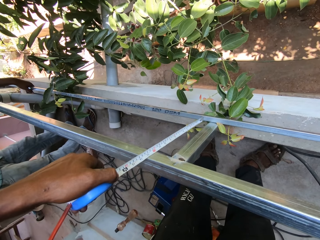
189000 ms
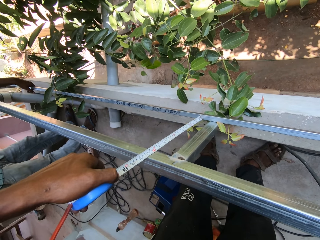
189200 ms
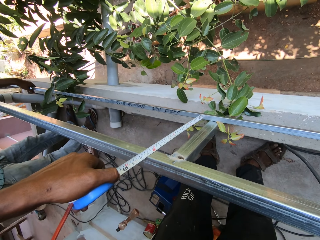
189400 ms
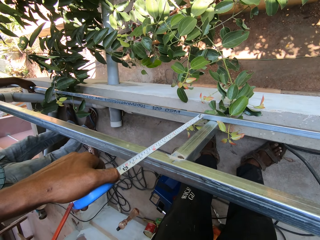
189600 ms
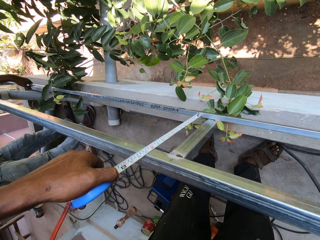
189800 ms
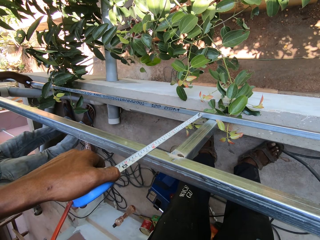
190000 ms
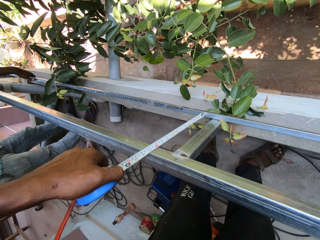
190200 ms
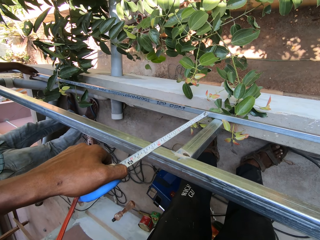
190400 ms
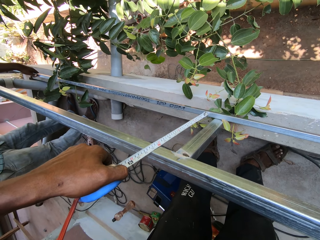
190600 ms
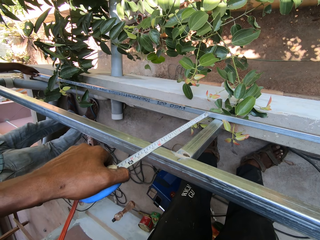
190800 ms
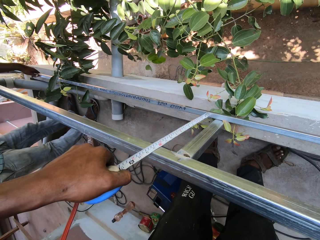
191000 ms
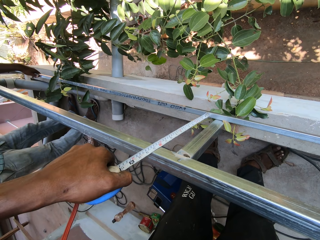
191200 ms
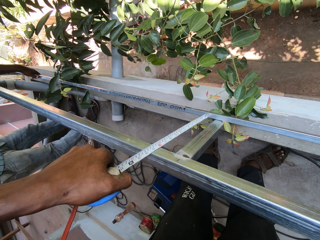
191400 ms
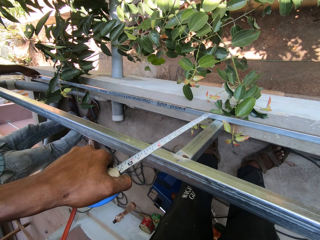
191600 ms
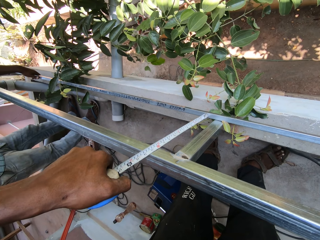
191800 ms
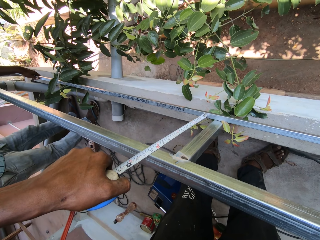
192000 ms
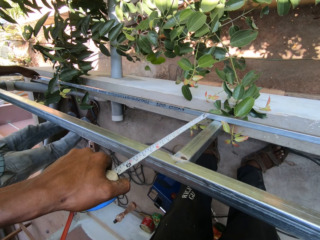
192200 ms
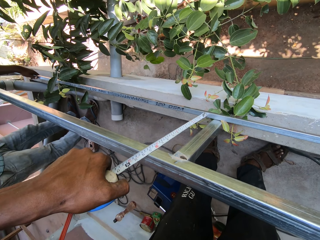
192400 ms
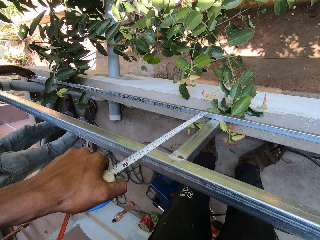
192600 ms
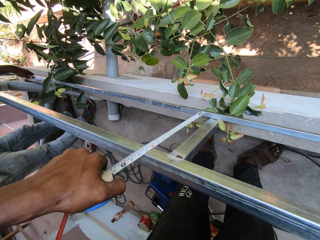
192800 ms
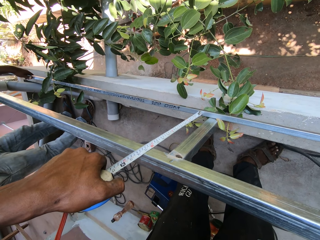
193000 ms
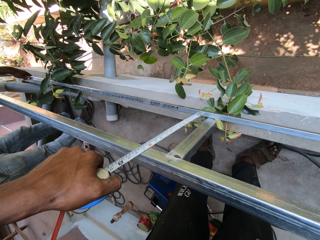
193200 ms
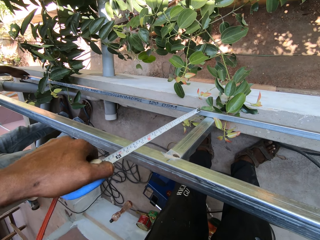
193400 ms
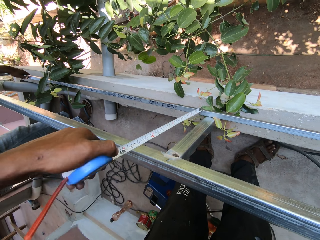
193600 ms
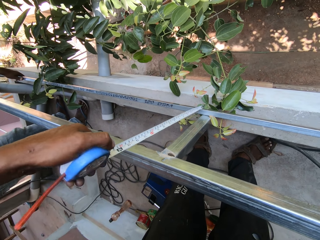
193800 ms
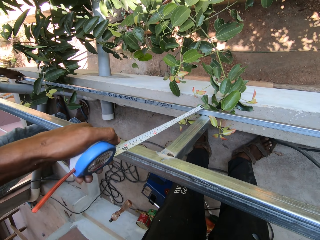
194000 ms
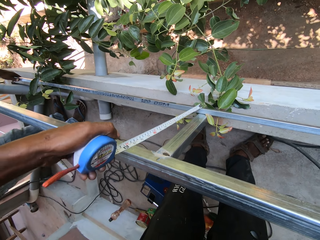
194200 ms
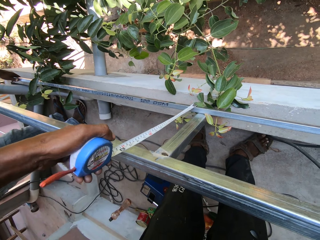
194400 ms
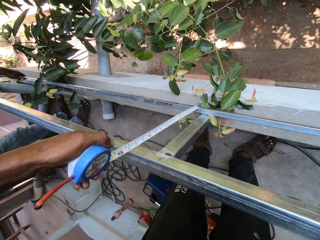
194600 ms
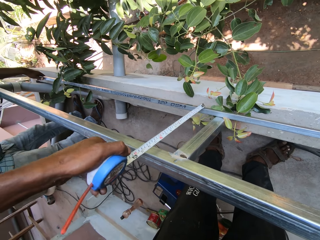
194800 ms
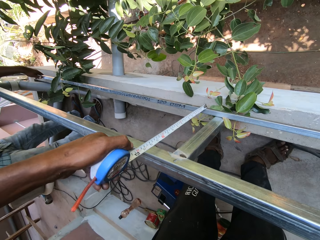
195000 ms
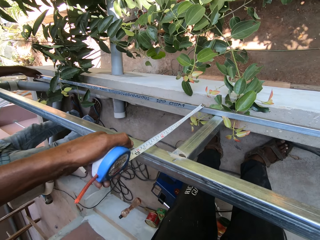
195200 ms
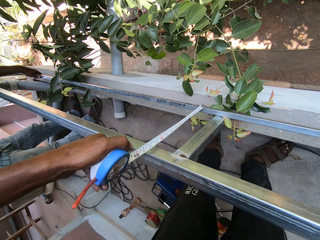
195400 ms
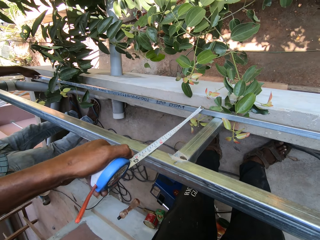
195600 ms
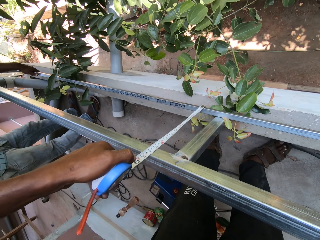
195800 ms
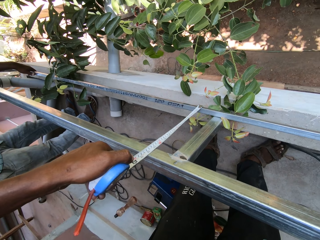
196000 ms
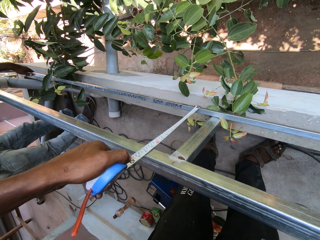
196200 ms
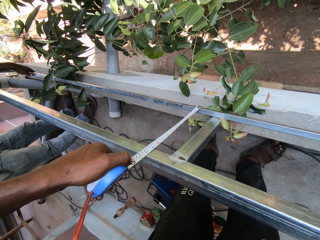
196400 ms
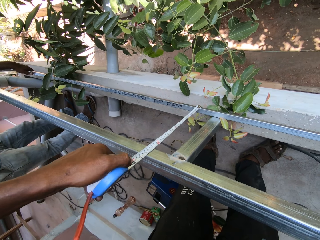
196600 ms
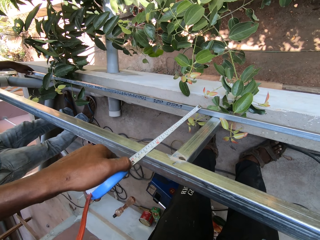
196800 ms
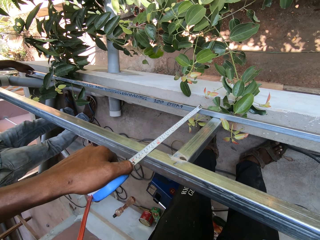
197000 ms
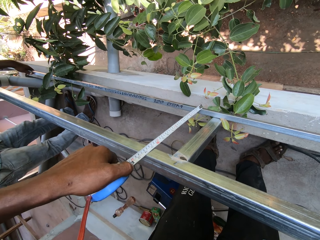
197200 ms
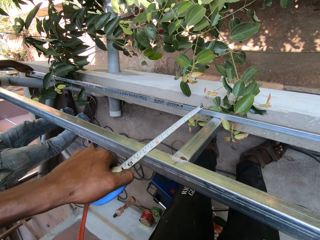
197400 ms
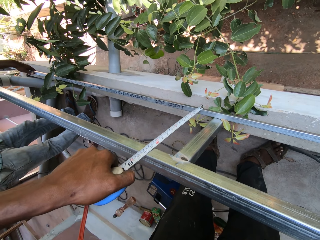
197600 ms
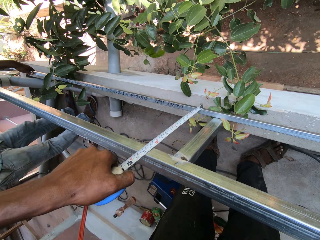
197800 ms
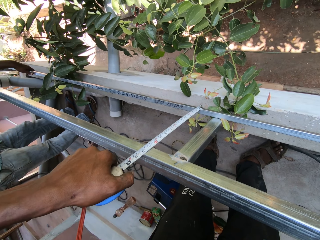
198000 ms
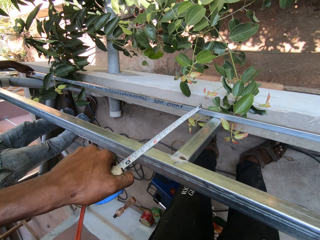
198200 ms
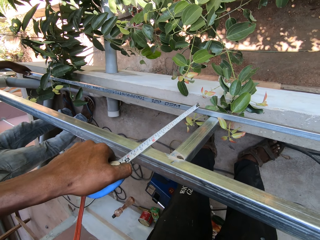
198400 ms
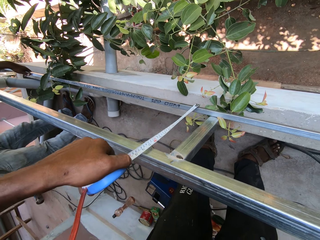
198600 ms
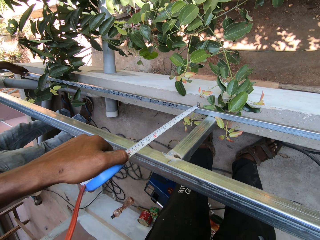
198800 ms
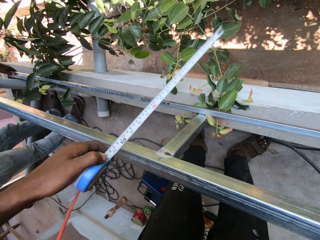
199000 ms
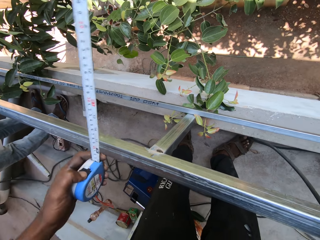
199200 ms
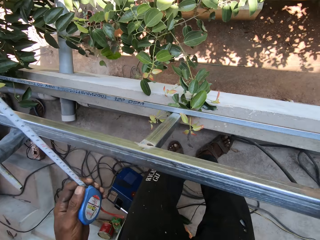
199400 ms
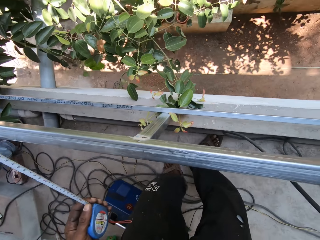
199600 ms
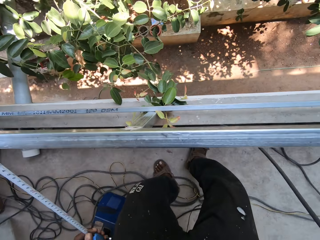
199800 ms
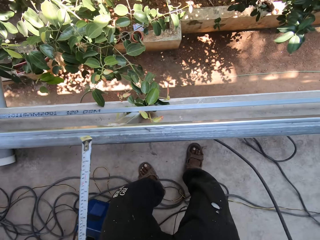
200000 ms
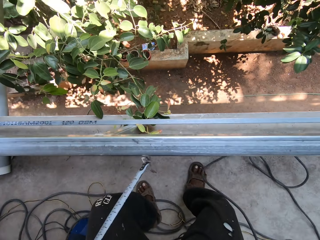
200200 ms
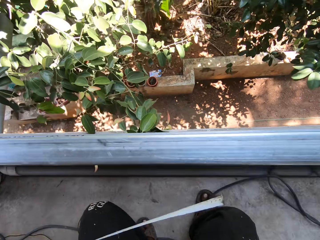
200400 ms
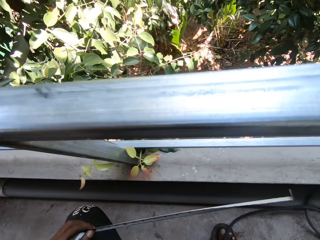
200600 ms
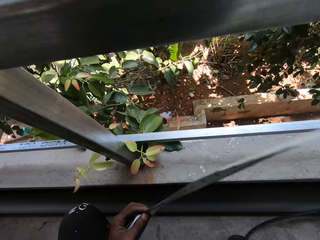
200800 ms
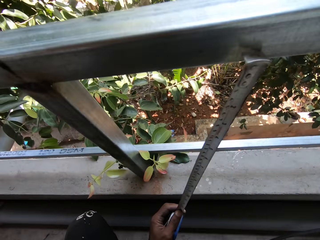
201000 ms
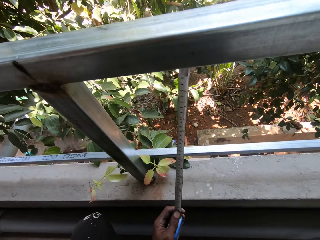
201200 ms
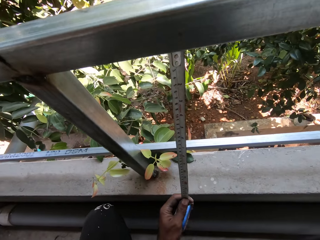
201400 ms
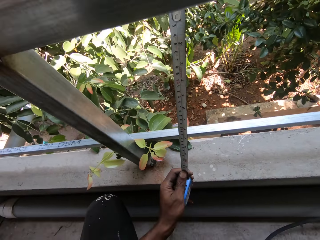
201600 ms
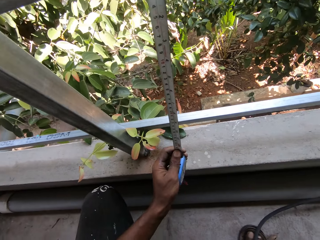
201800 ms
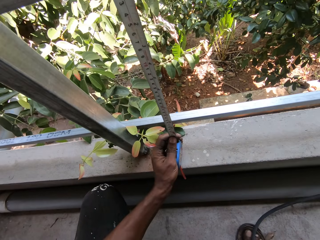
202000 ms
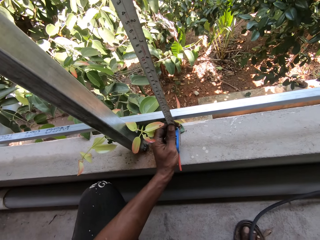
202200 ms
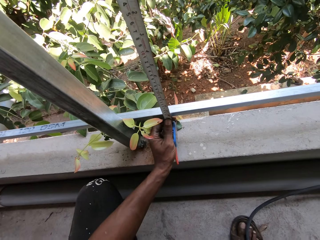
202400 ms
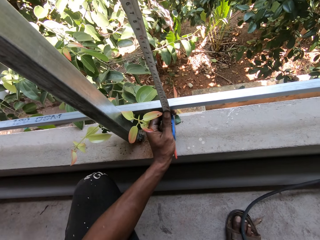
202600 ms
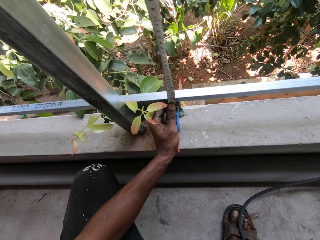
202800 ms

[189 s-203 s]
The camera wearer measures the metal bar with a tape measure. They interact with a man. He measures the metal bar on the balcony handrail with the measuring tape in his left hand.

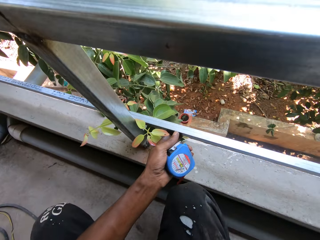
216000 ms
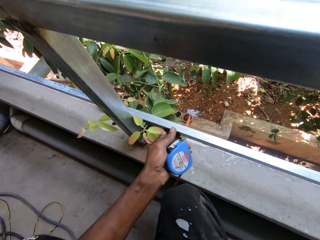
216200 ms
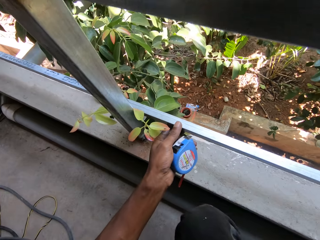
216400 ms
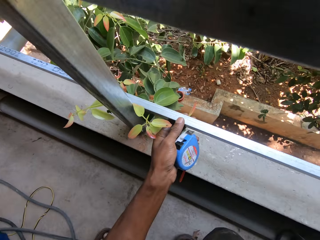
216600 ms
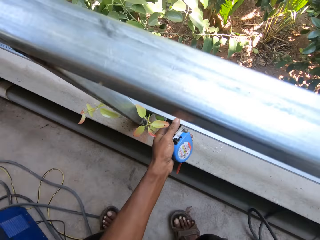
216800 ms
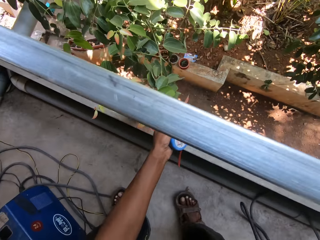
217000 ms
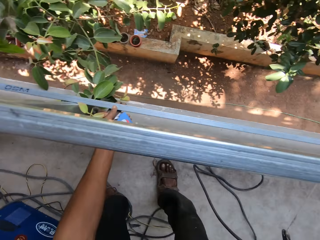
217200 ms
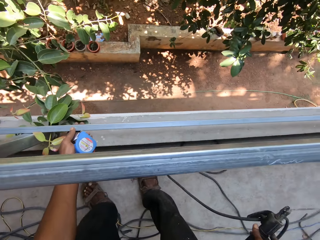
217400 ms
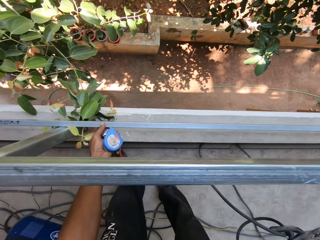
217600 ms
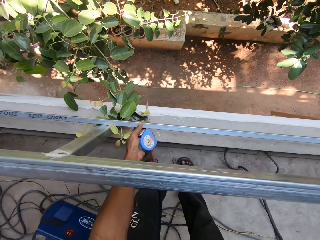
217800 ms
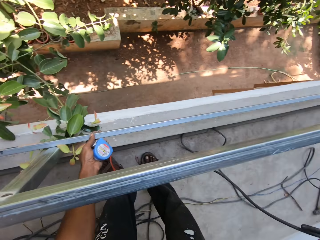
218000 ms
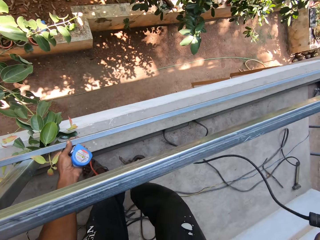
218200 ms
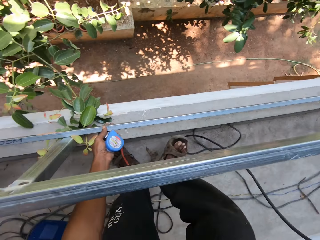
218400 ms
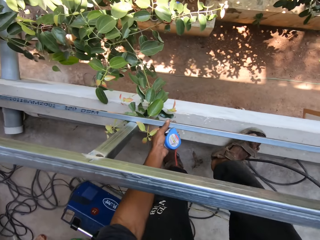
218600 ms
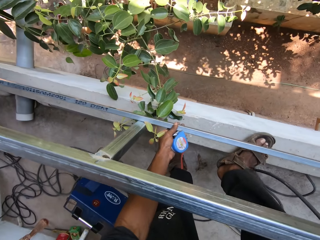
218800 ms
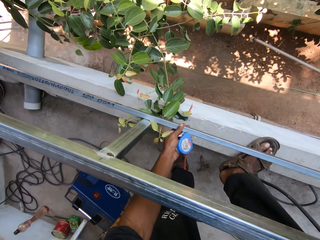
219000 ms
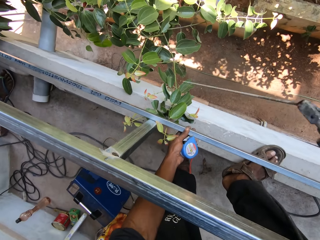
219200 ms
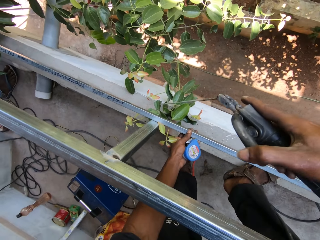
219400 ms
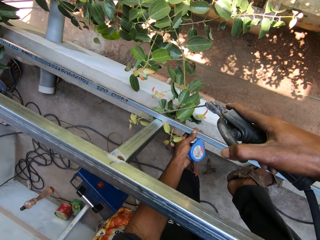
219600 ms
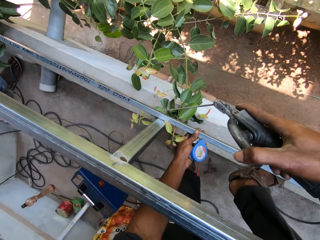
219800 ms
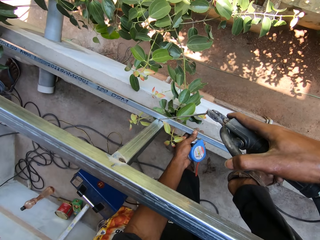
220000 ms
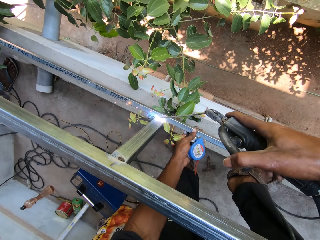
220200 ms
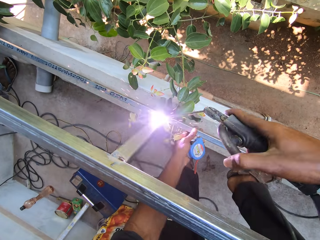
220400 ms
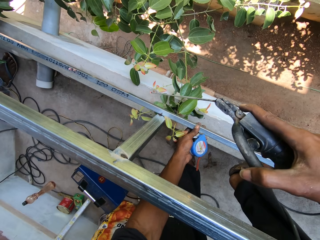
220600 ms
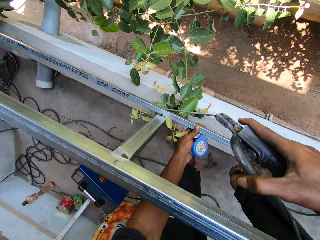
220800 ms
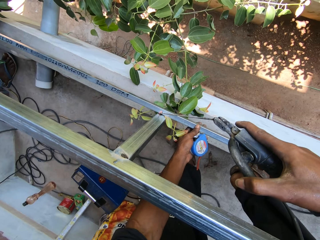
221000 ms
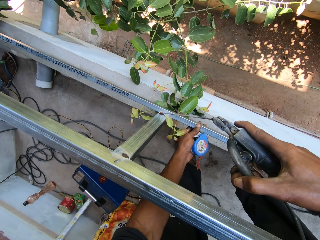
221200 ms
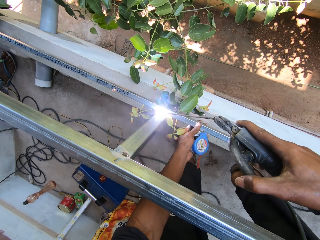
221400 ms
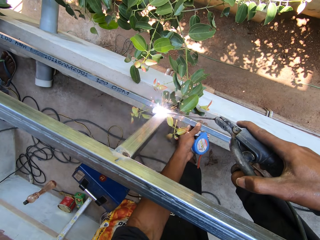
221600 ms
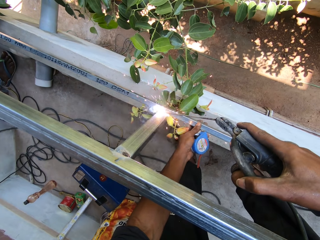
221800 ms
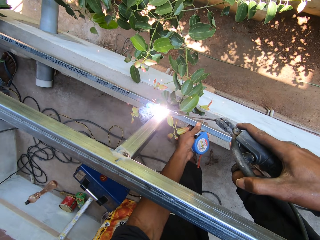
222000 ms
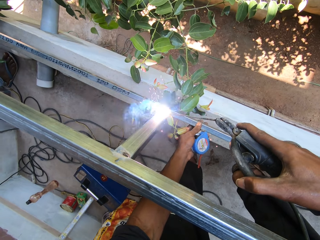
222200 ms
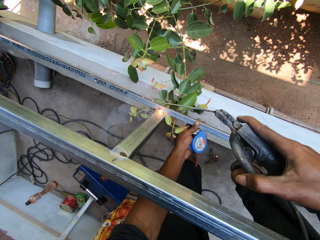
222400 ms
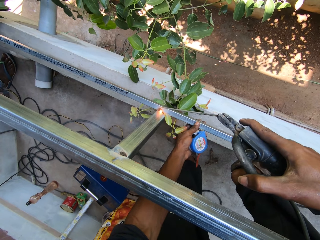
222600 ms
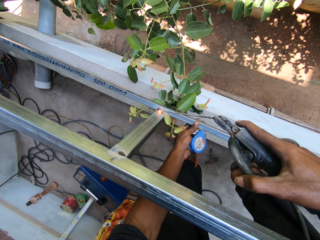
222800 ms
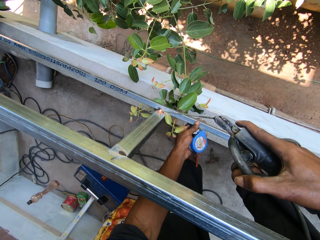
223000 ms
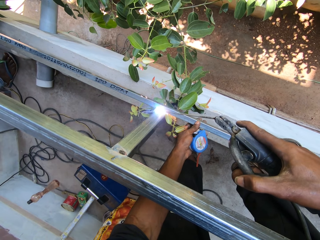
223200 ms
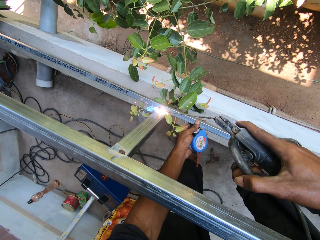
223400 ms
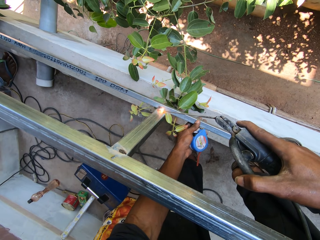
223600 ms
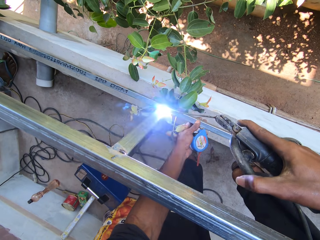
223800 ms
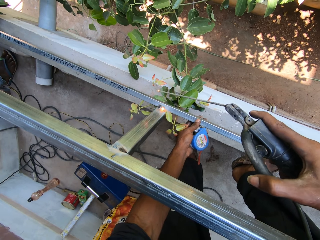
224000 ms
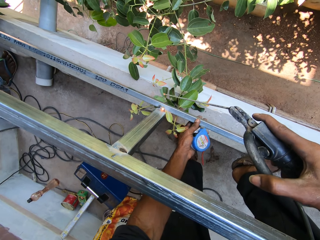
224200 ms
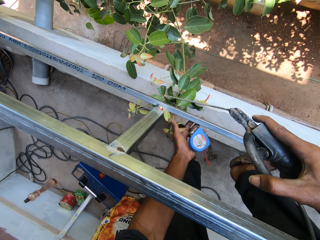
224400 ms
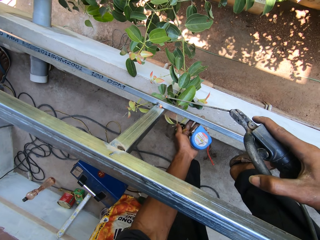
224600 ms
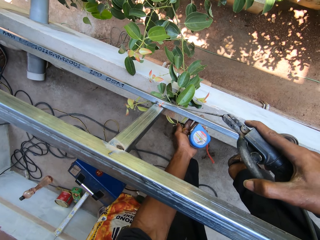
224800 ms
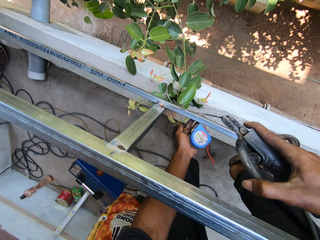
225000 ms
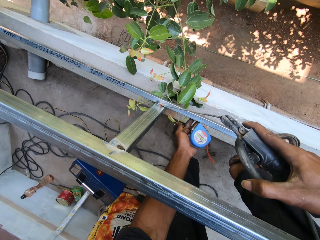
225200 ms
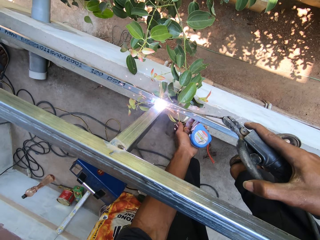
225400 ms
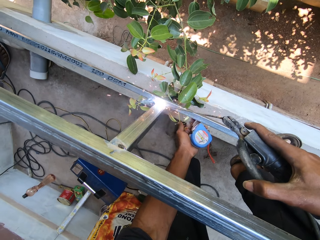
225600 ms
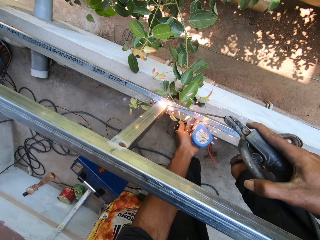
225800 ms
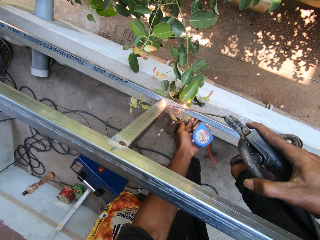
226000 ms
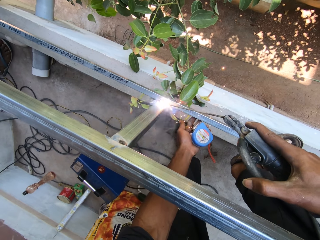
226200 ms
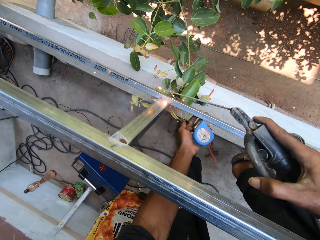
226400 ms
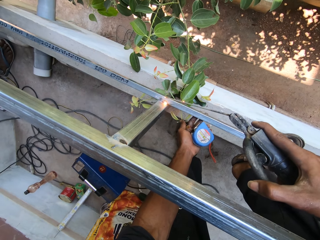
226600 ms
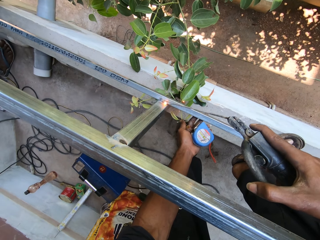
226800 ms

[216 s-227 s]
The camera wearer picks up the electrode holder from the floor with his right hand. He welds the metal bar on the balcony handrail with the electrode on the electrode holder in his right hand. He holds a leaf on a tree with his left hand.
